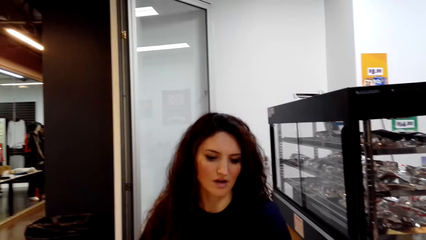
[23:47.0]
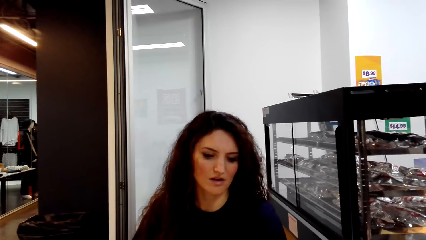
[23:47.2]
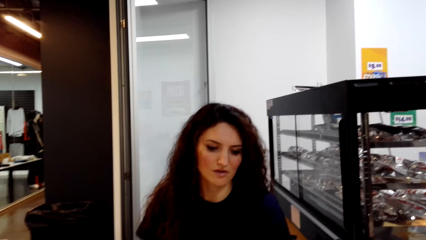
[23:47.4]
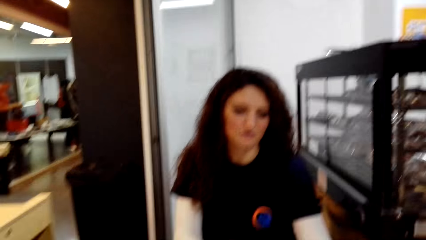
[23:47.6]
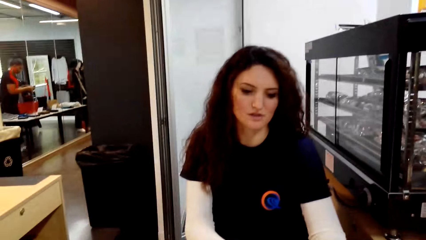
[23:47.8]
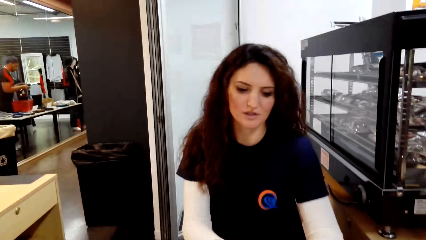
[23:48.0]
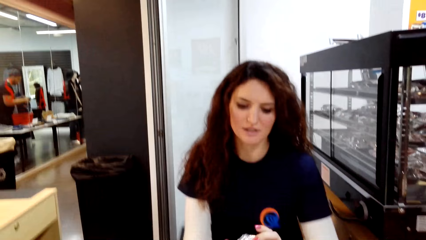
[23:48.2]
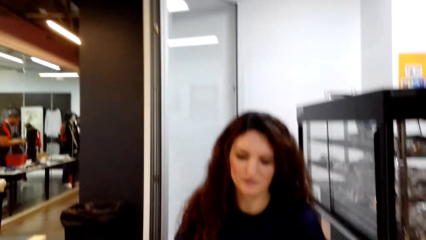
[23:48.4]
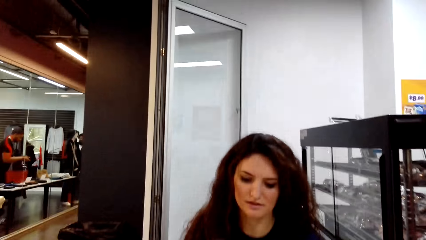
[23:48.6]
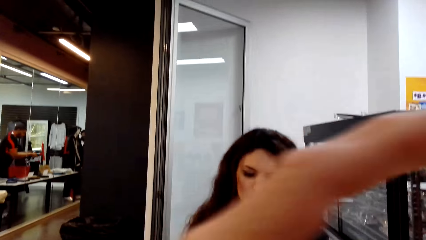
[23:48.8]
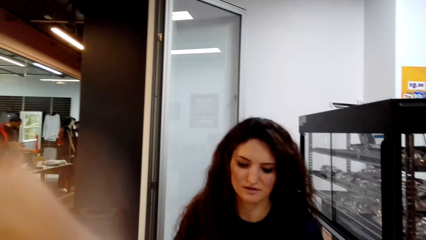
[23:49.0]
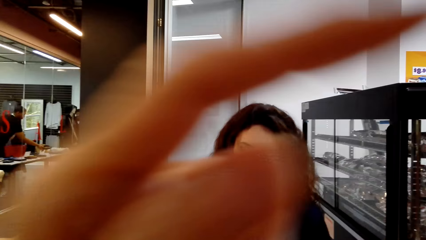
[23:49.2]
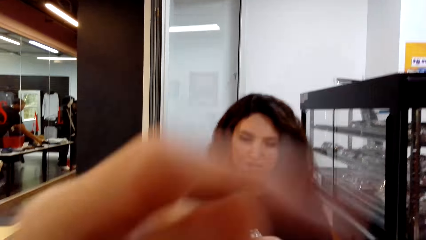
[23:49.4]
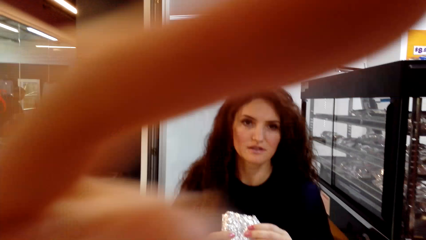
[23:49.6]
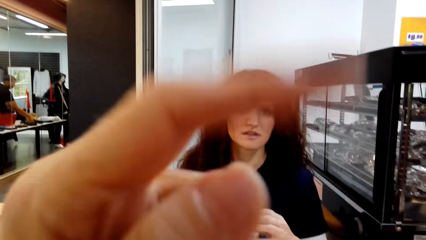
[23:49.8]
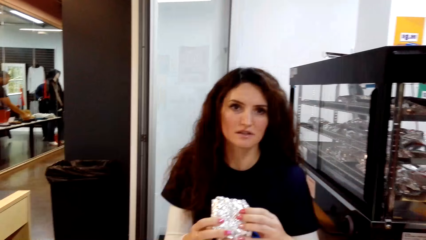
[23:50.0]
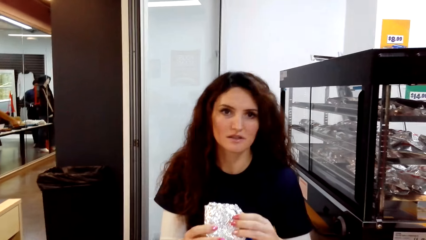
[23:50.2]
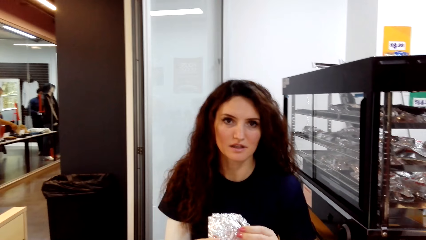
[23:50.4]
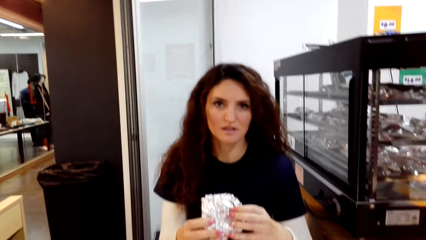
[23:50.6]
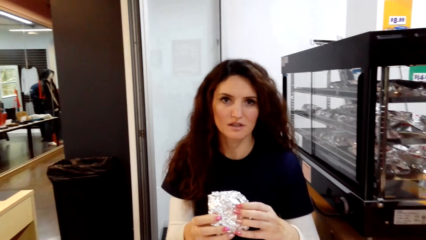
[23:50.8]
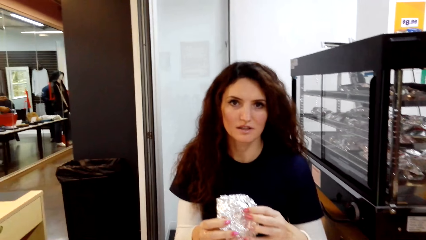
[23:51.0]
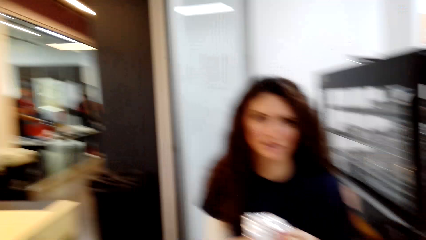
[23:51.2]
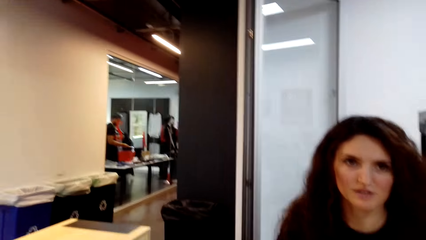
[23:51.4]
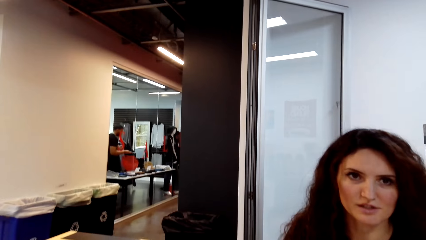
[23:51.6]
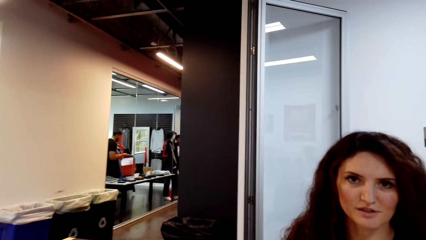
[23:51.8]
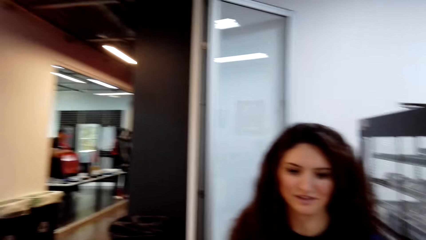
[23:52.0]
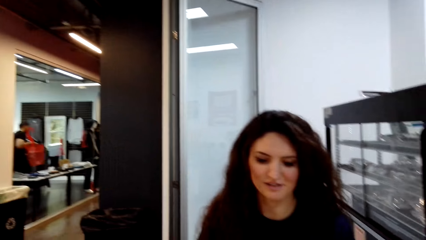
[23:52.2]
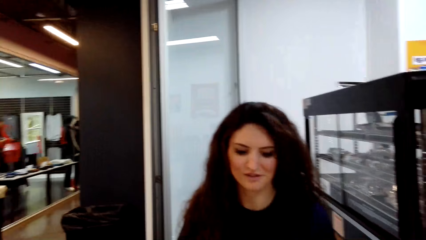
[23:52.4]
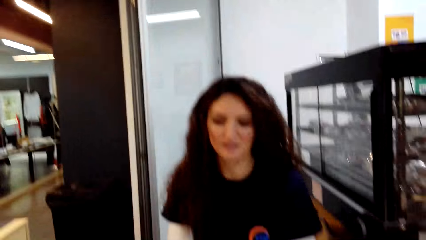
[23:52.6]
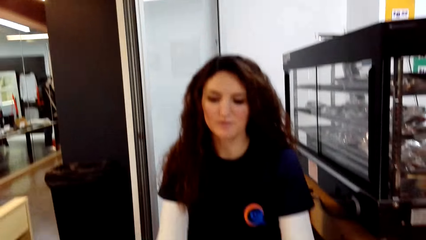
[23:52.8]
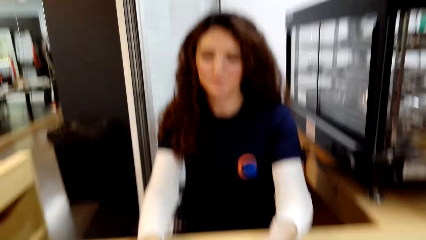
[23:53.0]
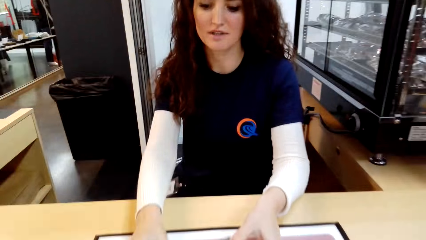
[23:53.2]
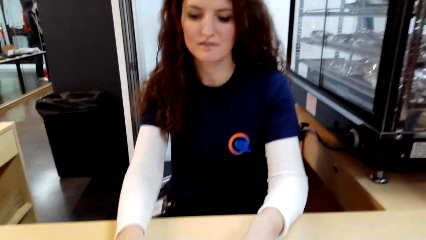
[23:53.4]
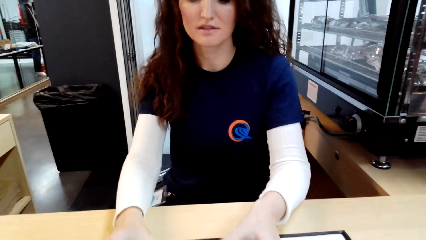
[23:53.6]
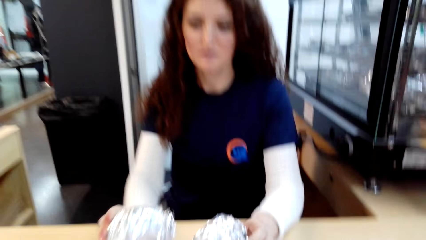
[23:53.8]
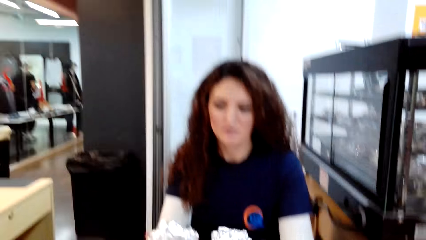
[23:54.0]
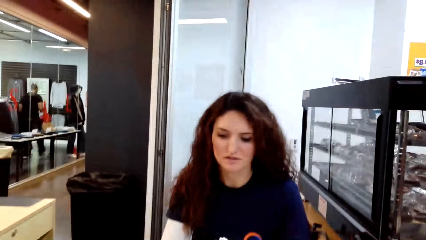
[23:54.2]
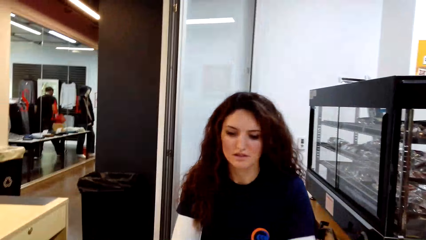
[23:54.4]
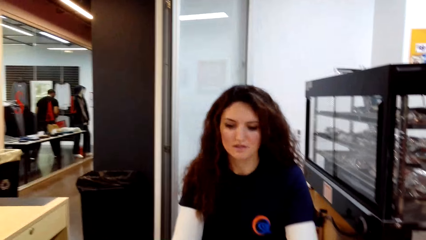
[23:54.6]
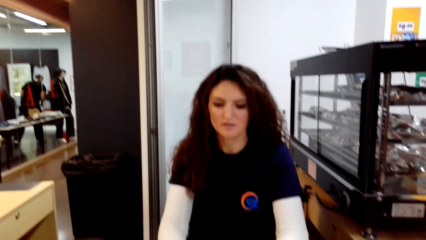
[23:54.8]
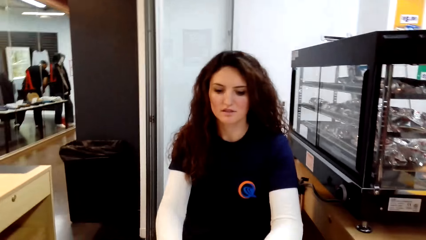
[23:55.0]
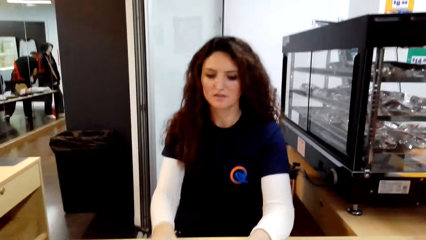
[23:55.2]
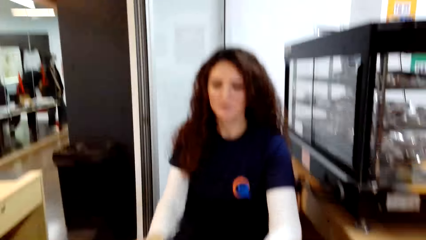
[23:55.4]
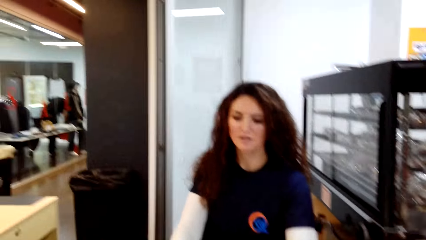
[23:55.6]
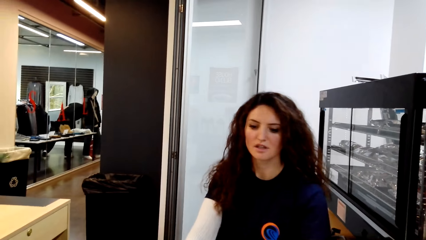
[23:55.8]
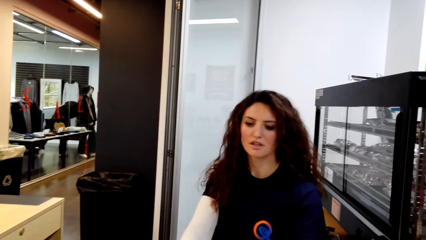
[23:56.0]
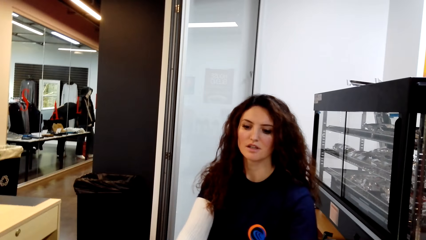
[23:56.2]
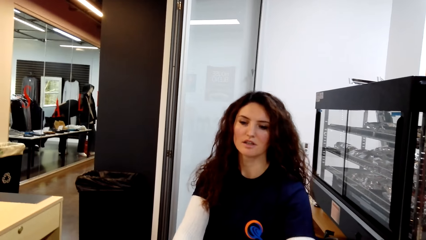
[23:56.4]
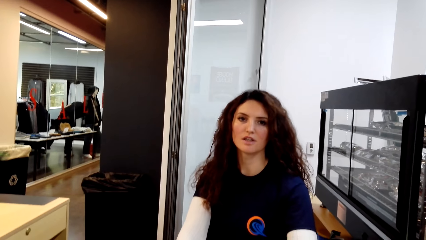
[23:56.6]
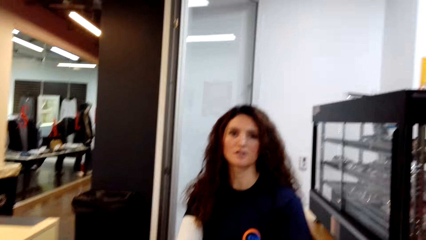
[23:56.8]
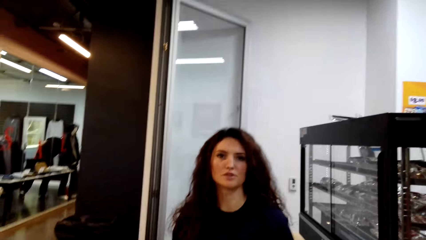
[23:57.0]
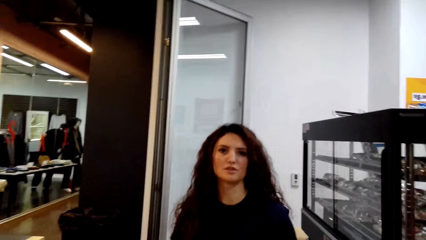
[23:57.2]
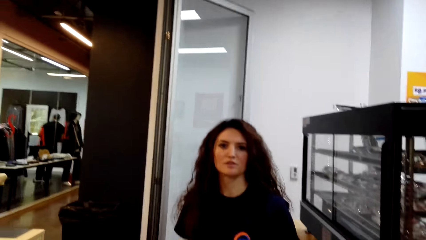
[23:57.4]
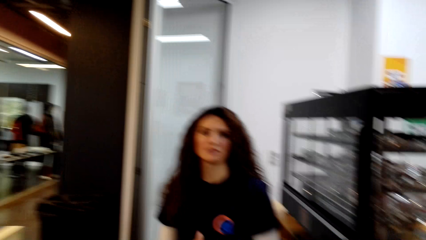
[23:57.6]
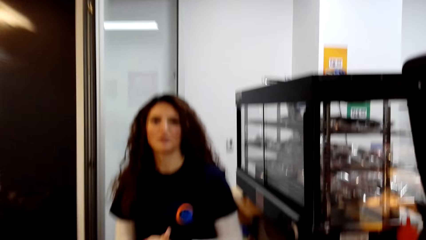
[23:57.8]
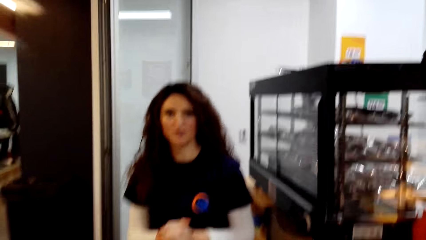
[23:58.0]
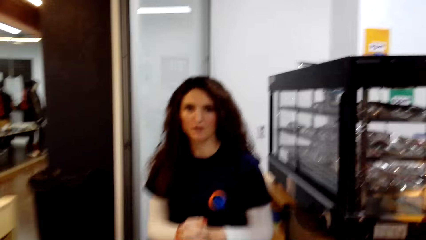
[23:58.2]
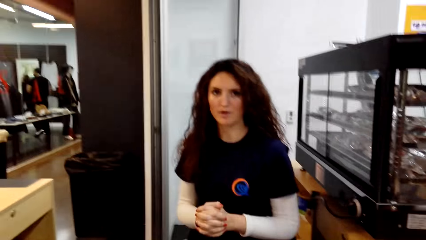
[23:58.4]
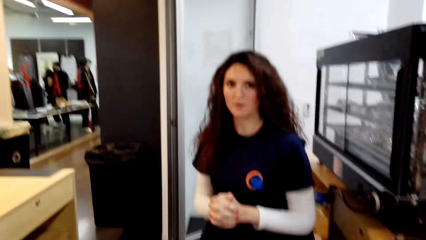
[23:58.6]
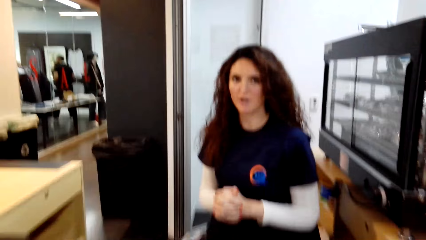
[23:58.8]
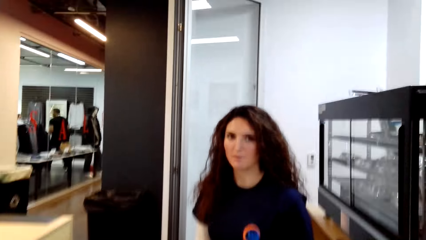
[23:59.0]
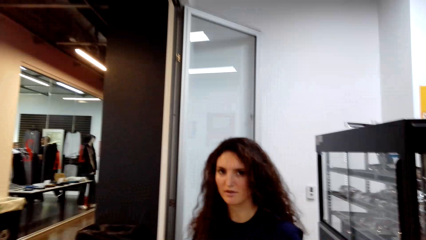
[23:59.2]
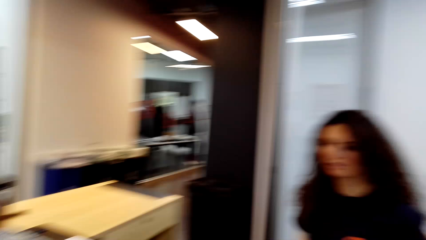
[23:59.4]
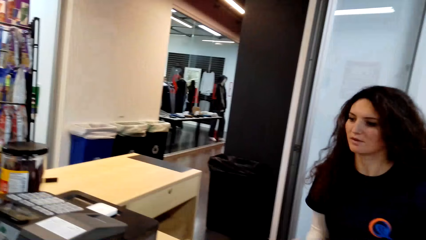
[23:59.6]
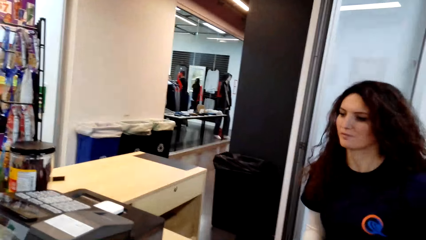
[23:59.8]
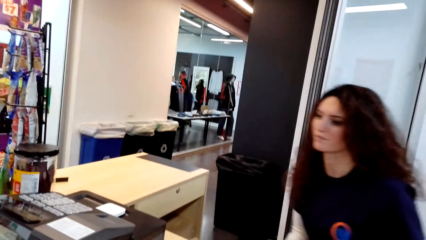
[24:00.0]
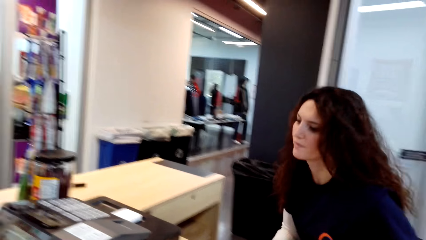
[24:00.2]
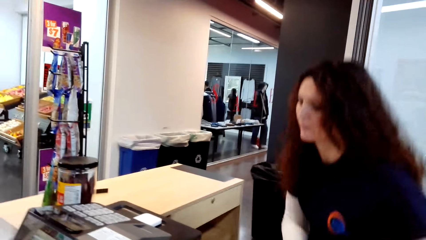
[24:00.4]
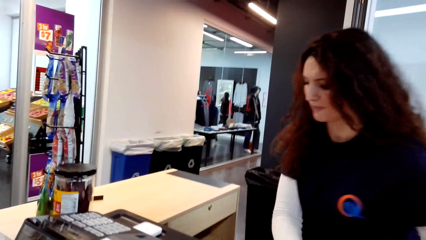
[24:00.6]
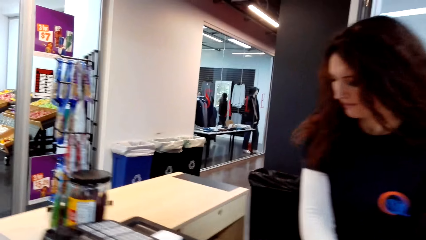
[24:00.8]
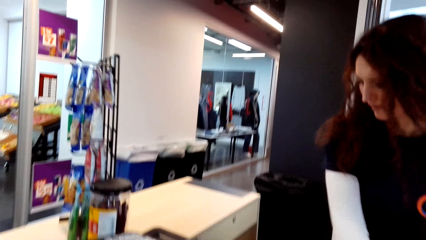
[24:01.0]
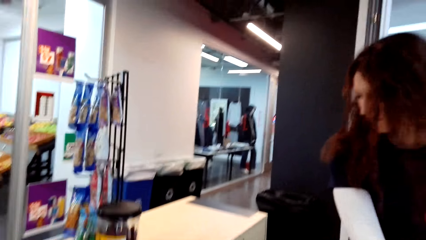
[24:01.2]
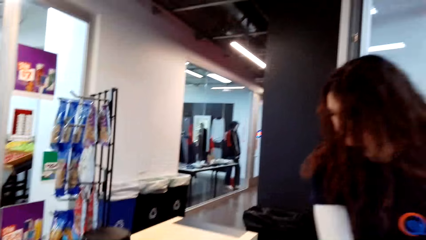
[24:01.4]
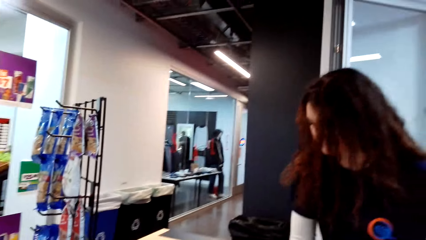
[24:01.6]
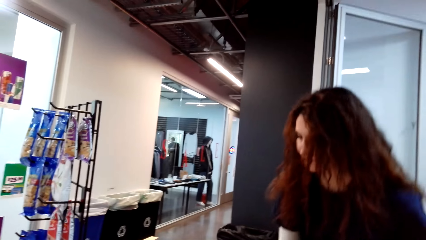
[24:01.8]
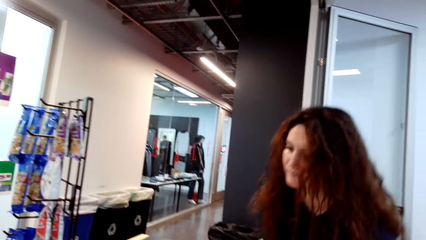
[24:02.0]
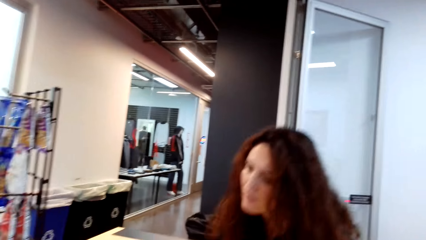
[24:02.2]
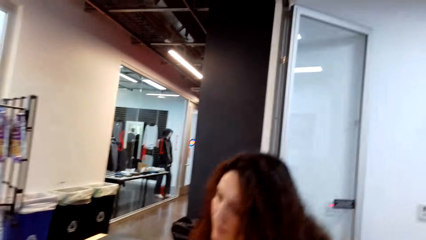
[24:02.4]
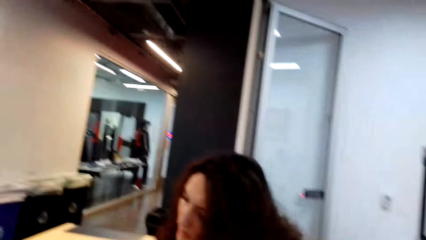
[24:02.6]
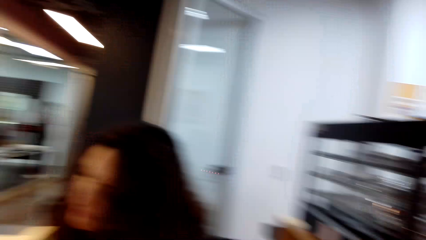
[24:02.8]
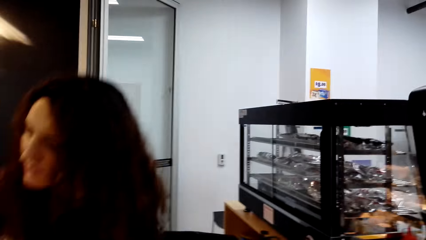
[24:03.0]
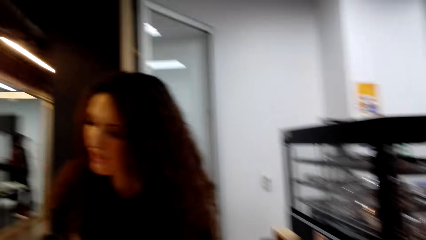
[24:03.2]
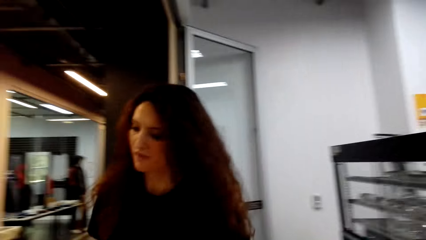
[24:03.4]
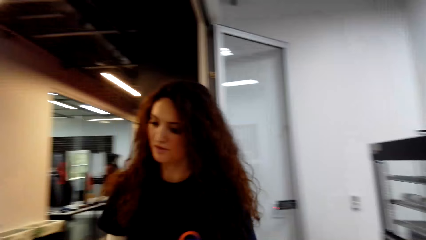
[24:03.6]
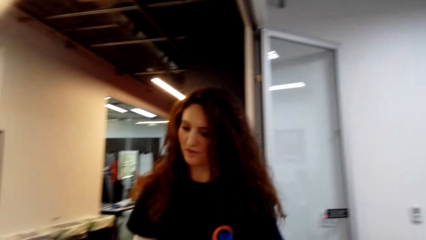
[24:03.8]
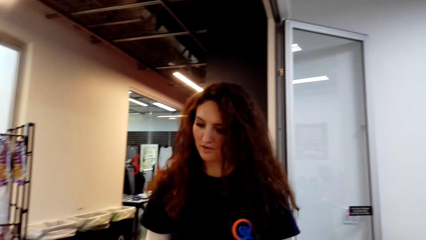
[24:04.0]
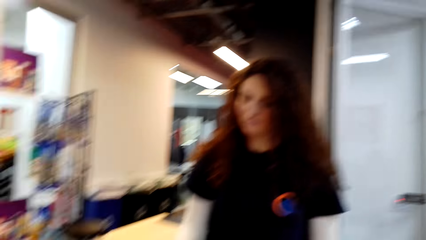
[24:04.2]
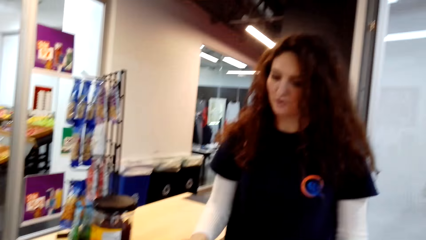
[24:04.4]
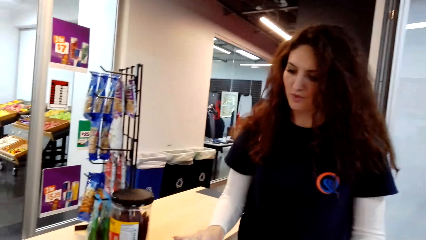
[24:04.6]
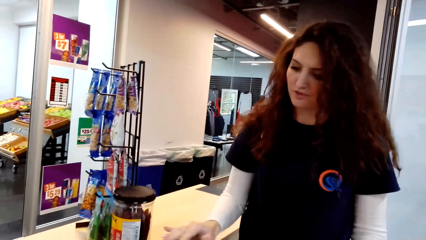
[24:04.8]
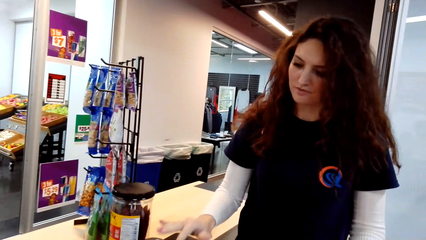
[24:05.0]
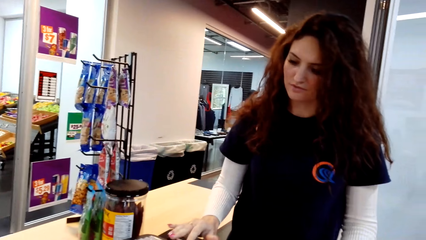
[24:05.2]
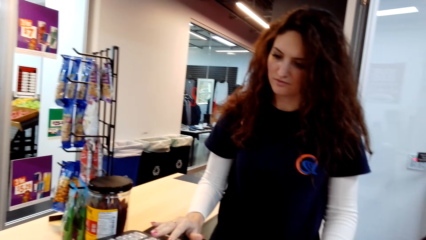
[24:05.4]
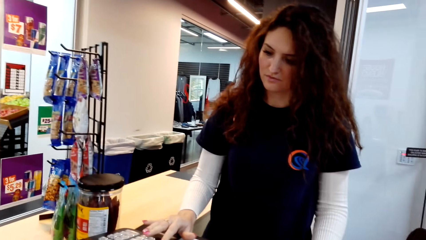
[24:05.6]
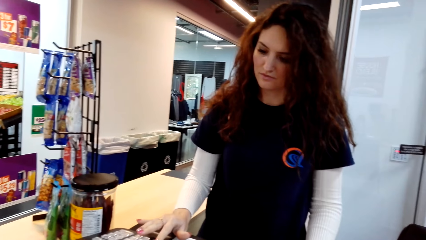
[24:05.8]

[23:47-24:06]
The cashier picks up the sandwich. The camera wearer dialogues to the cashier. The cashier puts the sandwich on the table and talks to the camera wearer. The cashier stands up. The cashier talks to the camera wearer and dials the cashier machine.
